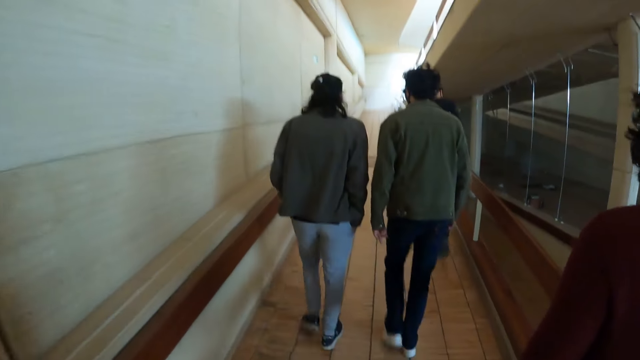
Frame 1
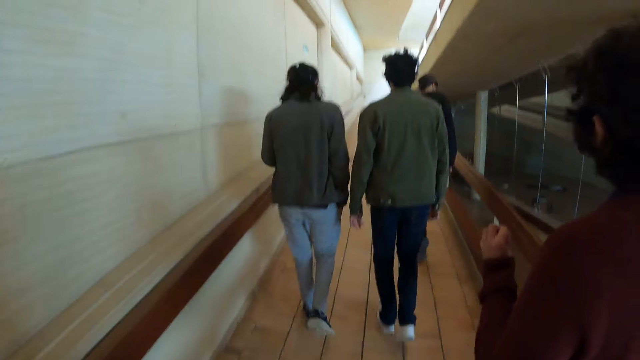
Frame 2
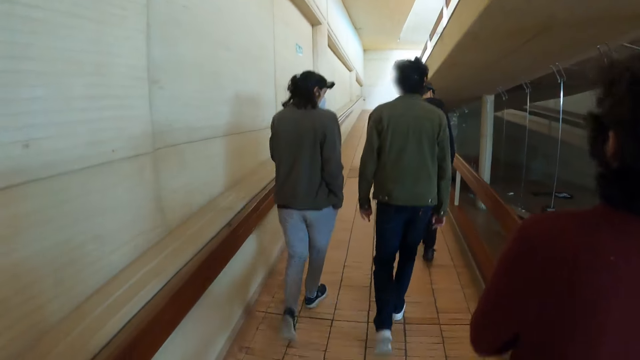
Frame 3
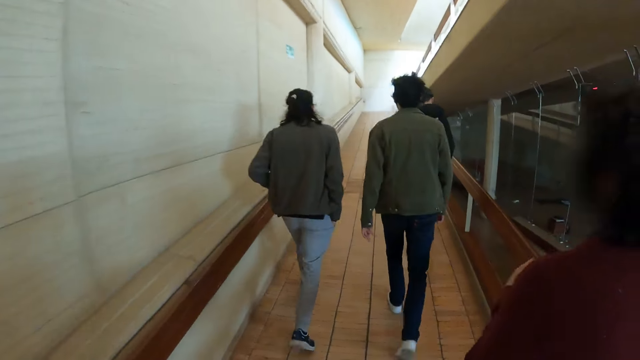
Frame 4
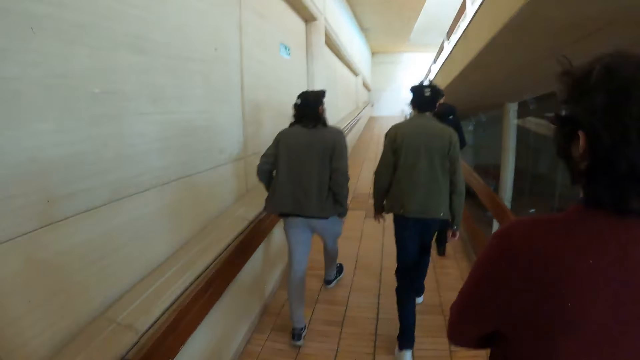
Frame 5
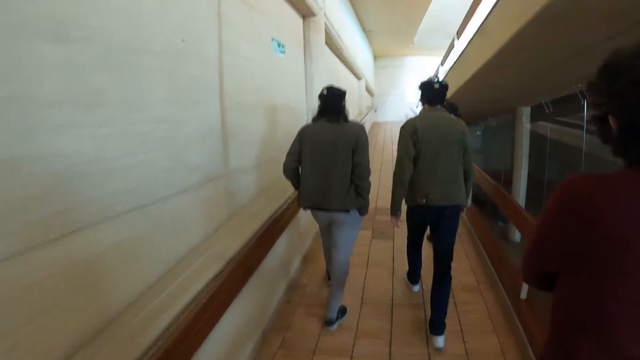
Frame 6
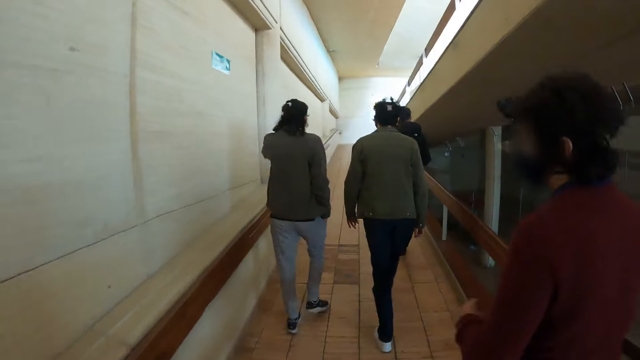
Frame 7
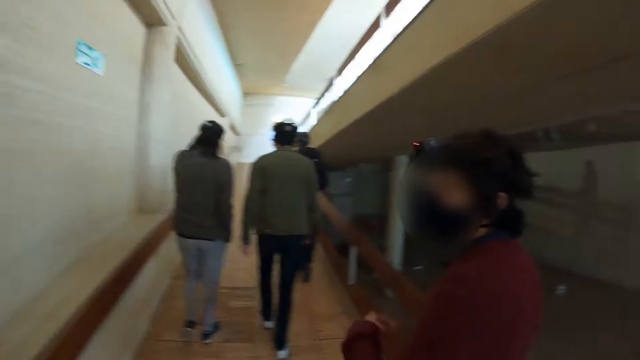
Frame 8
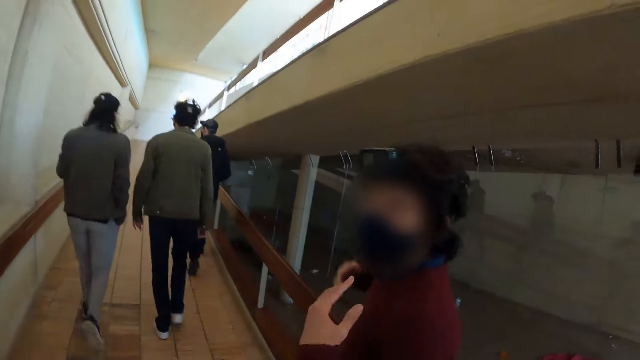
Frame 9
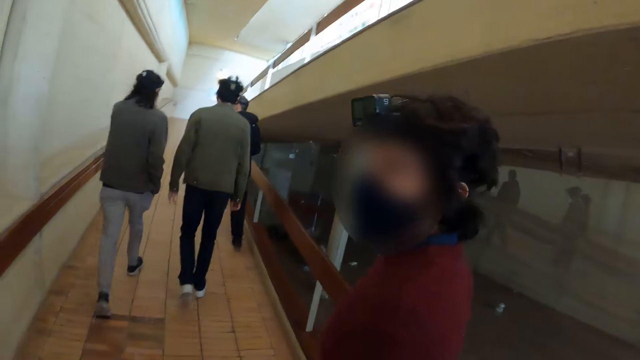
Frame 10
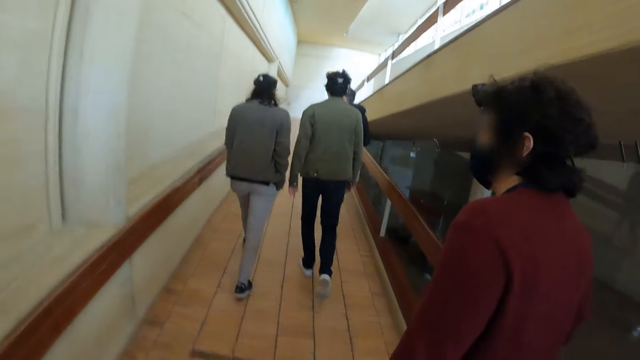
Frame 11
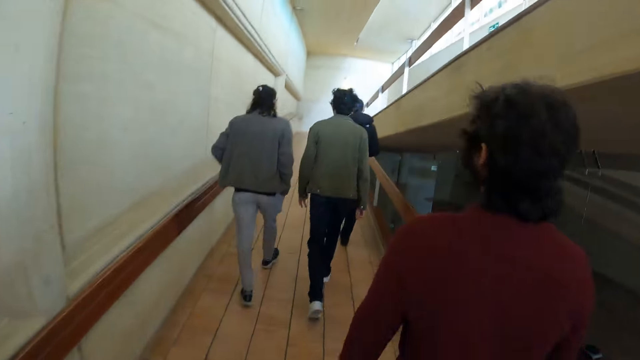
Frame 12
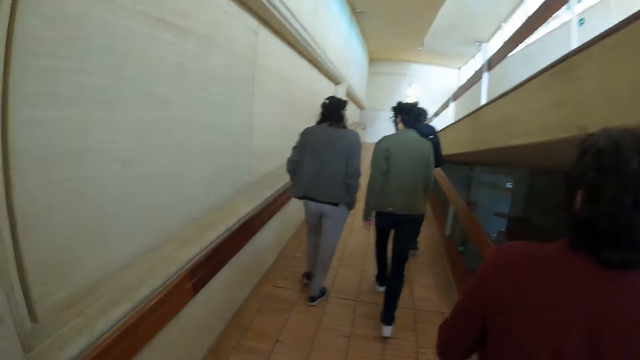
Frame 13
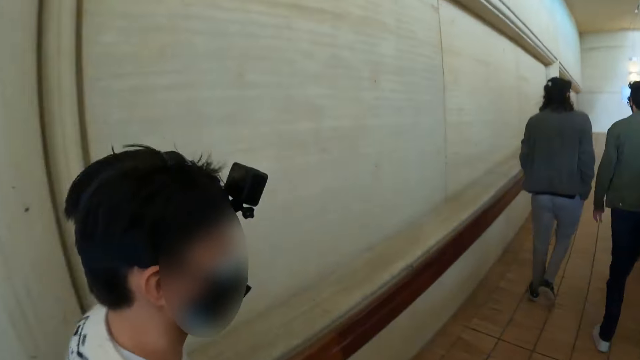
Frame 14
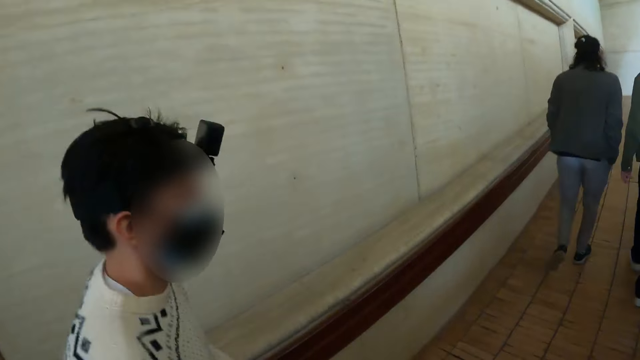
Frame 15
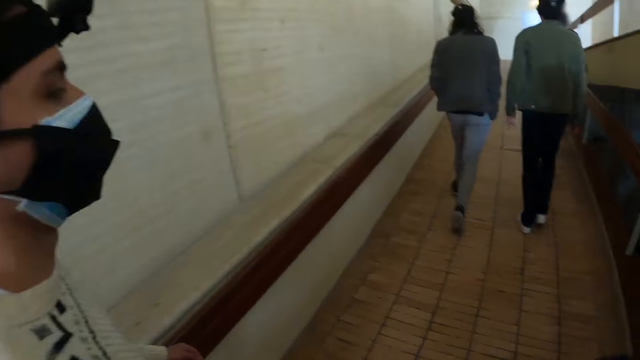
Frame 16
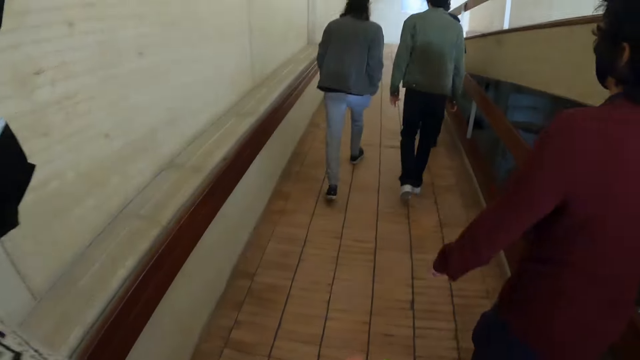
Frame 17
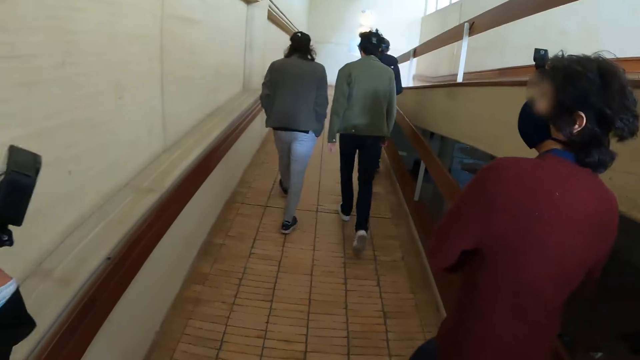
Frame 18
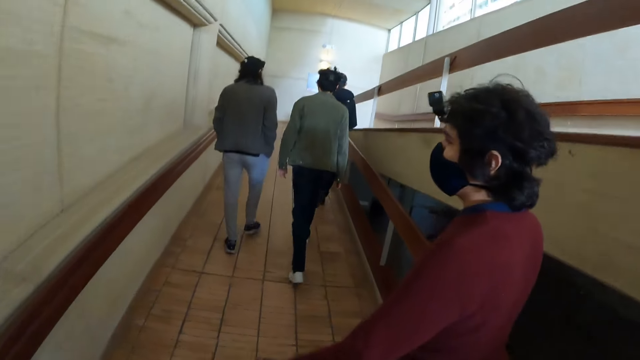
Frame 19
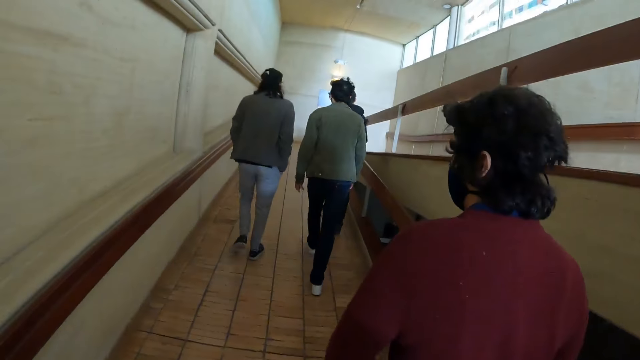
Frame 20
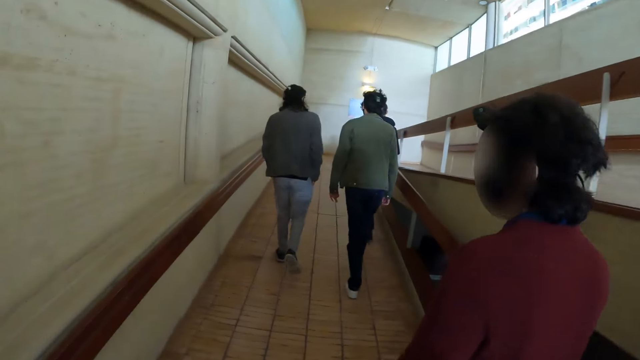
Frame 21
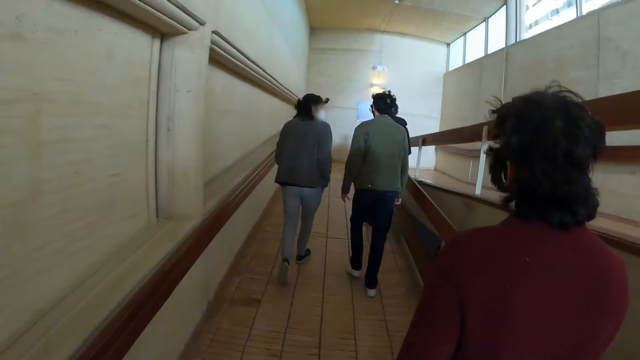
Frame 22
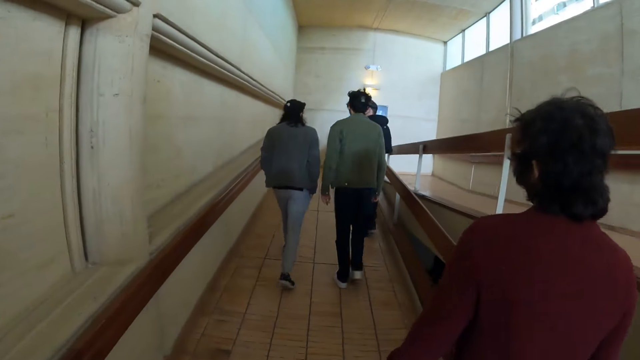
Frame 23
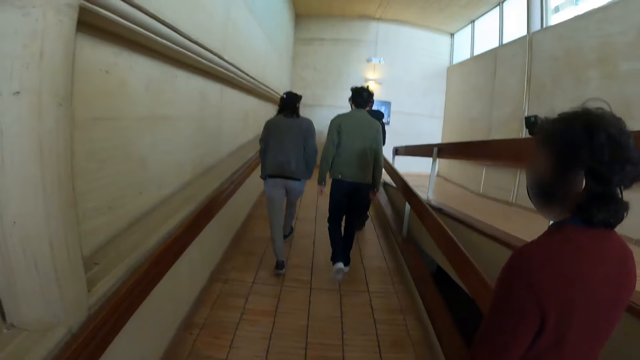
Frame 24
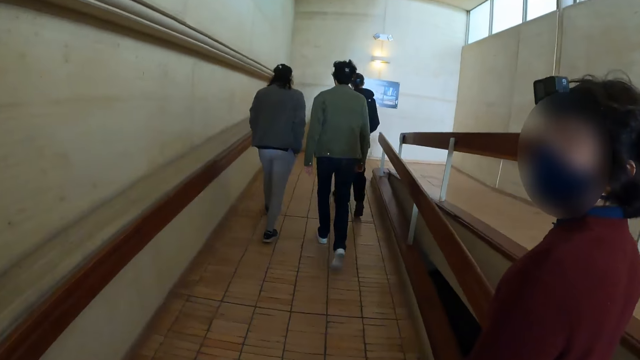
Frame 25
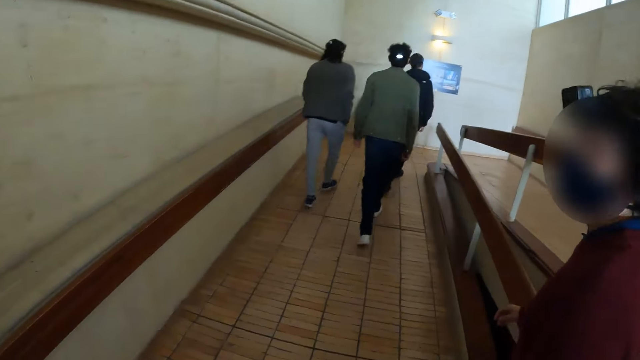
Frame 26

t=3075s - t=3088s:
A man interacts with another man. The two men and three other men walk around the room.

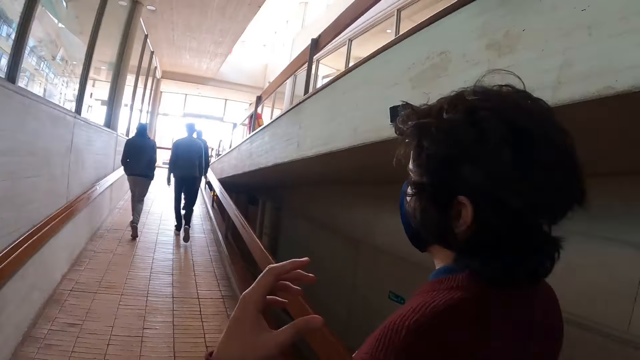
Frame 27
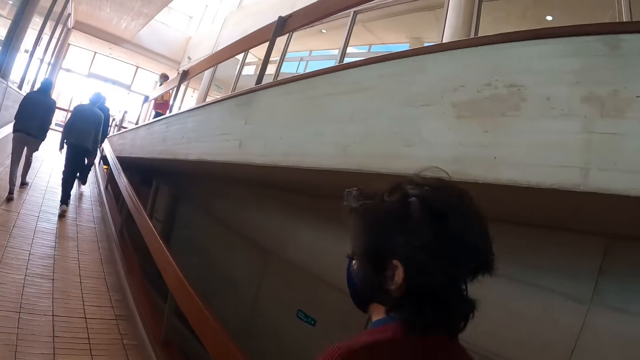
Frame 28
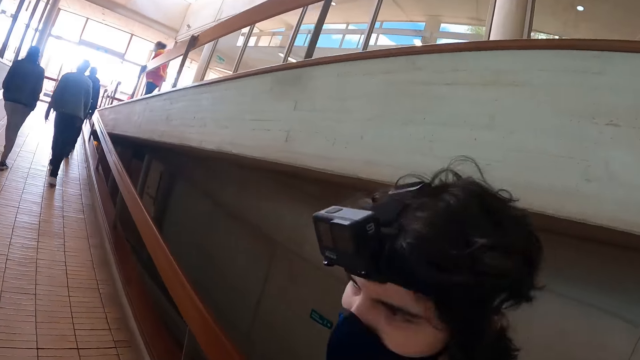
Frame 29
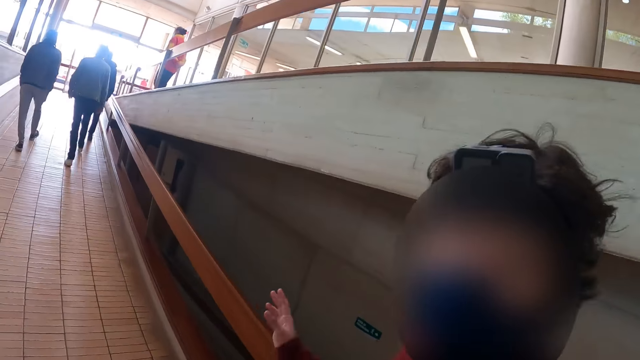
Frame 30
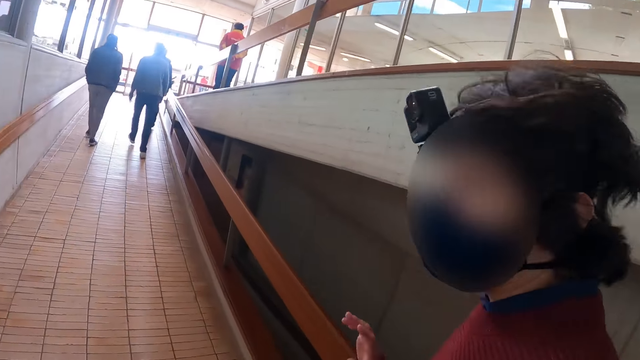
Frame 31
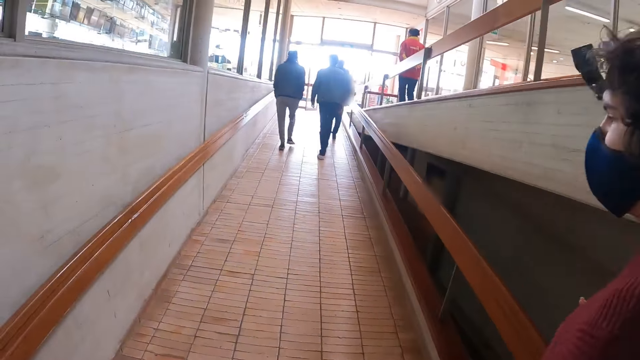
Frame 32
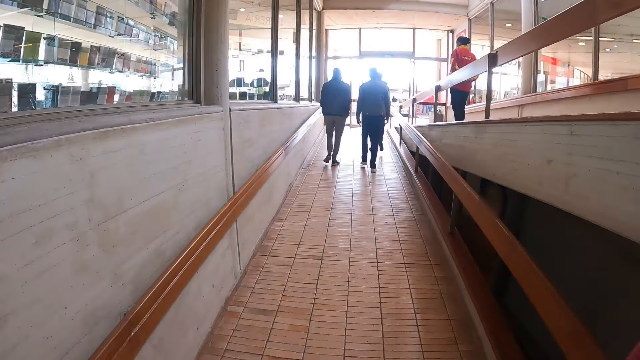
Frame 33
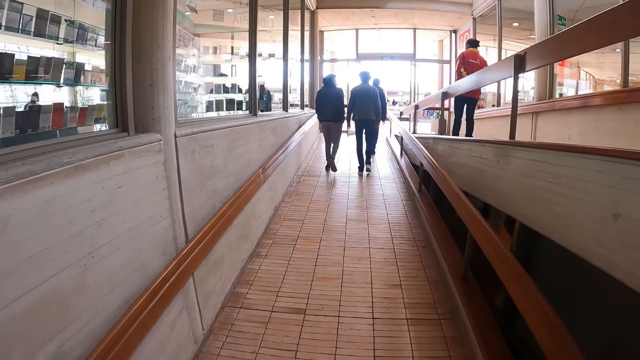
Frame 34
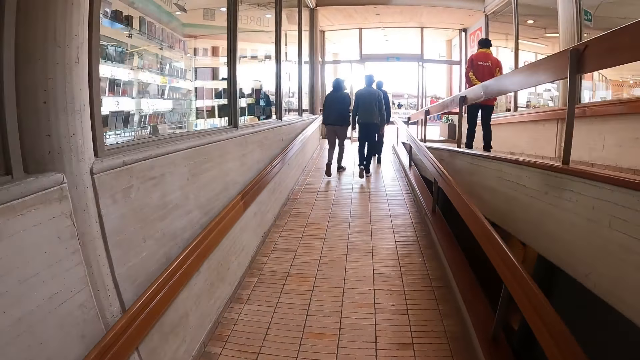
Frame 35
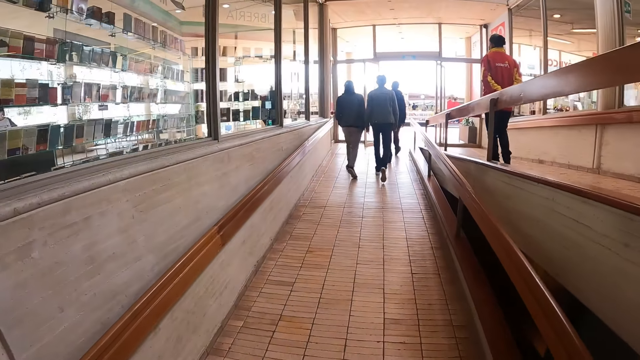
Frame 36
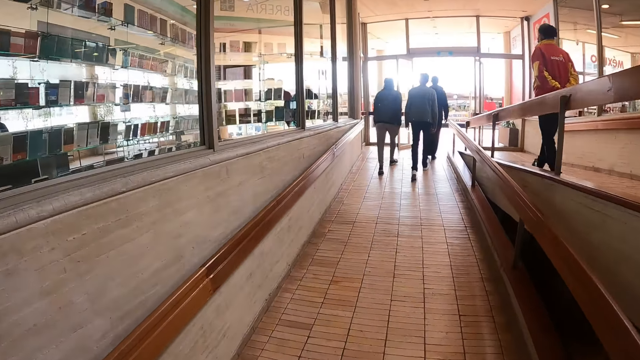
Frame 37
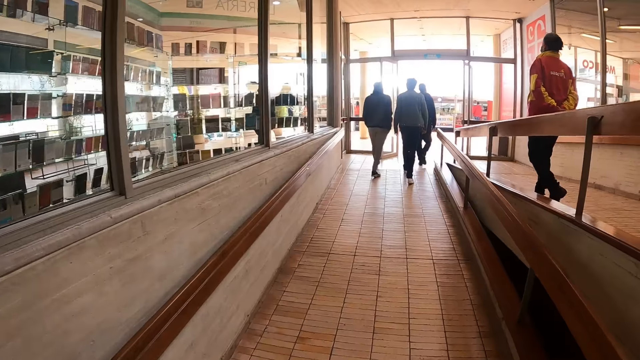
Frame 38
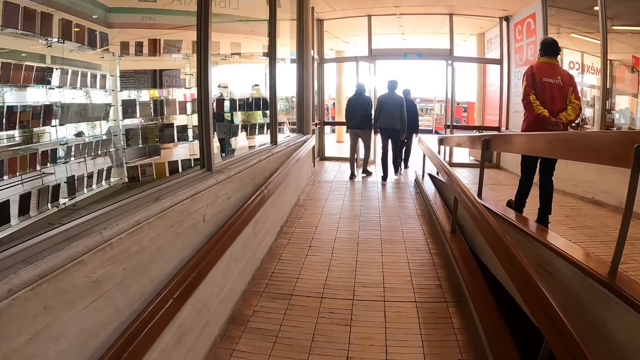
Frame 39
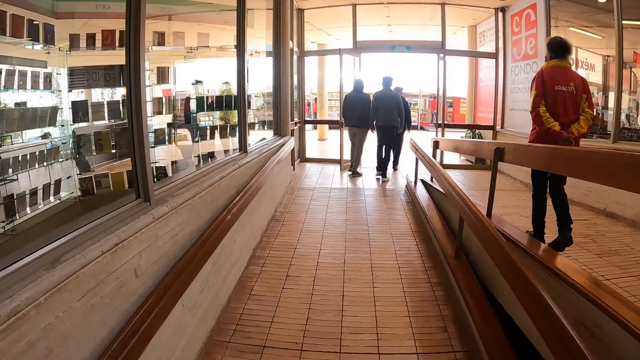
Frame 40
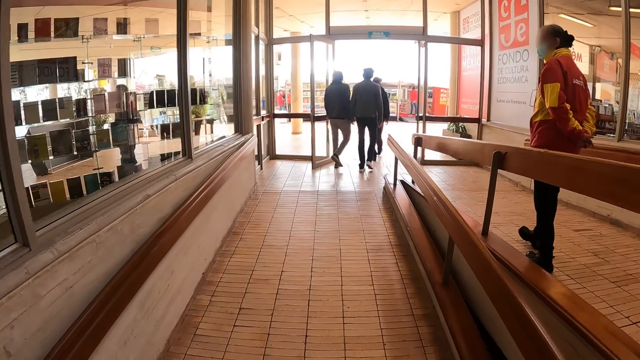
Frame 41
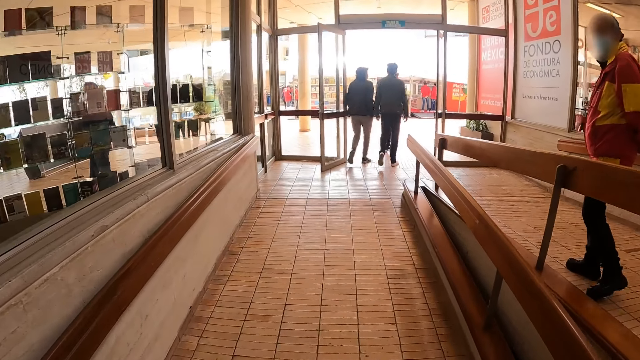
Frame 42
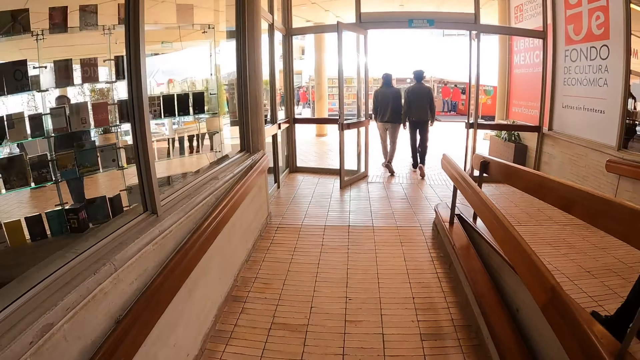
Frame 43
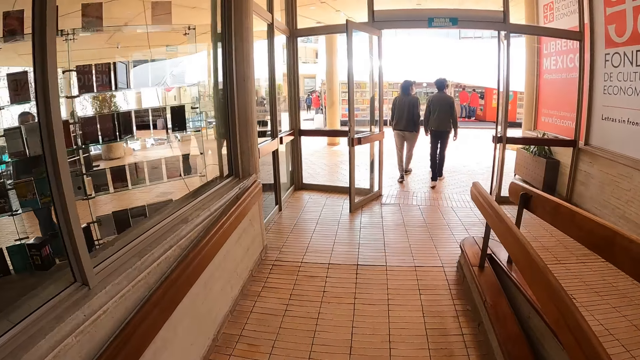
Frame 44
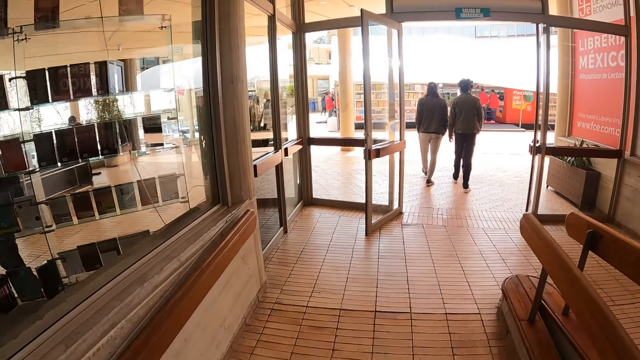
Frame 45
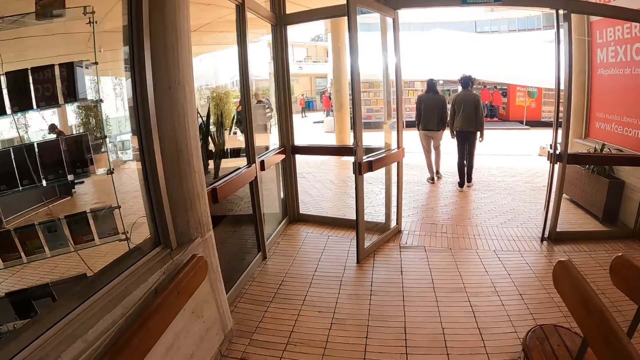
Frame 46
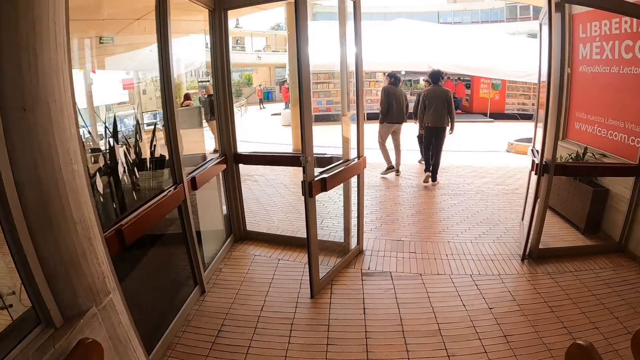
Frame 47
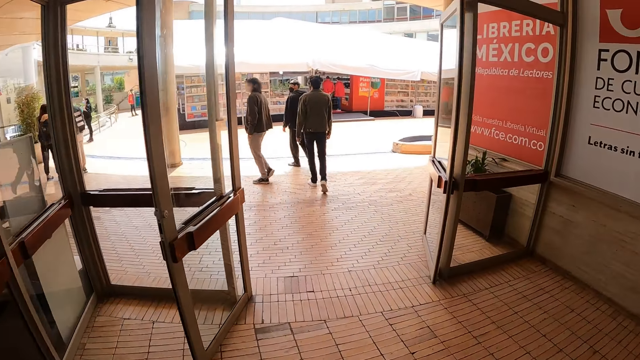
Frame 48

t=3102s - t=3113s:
A man interacts with another man. The two men and three other men walk around the room.
